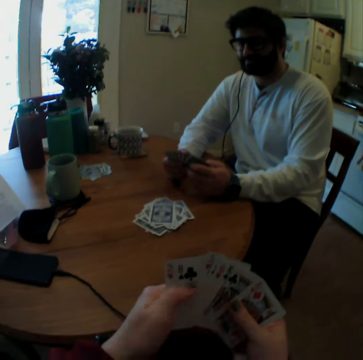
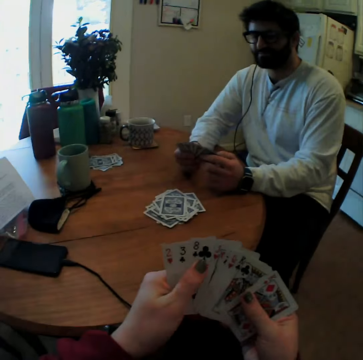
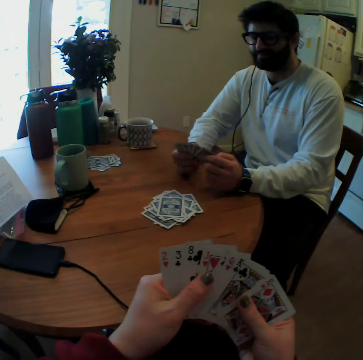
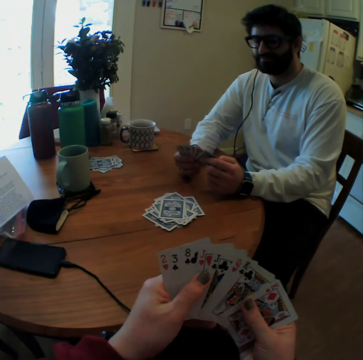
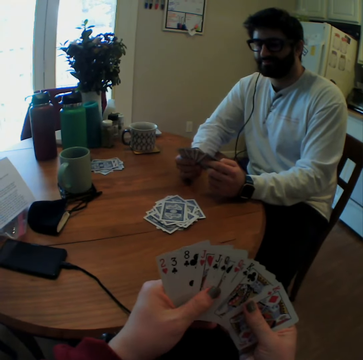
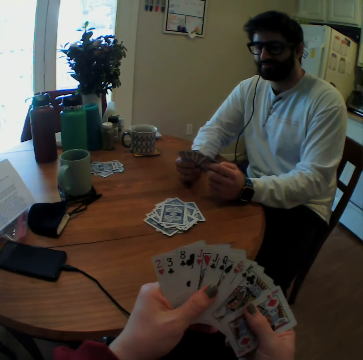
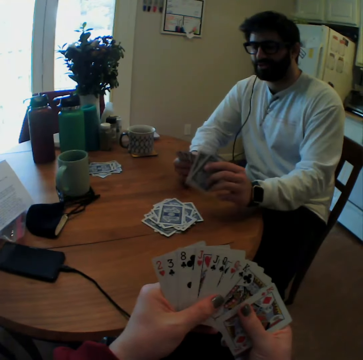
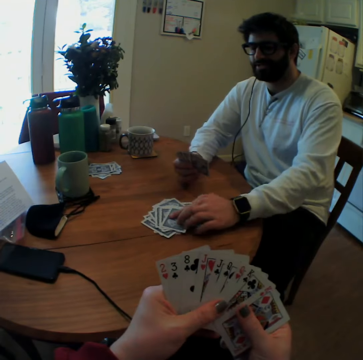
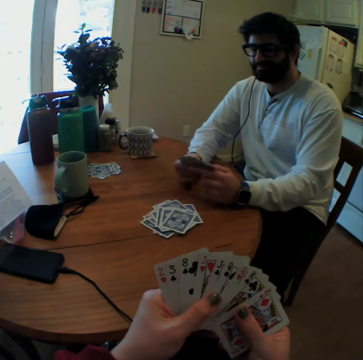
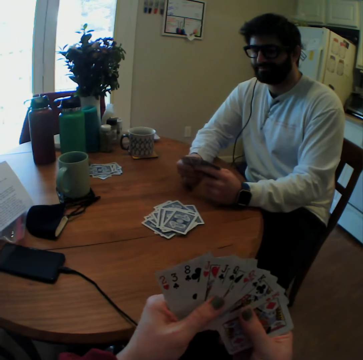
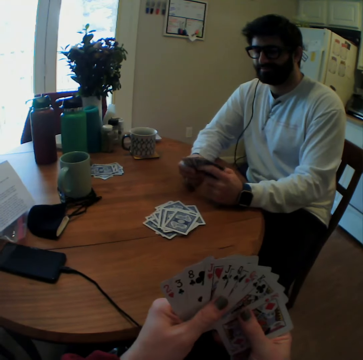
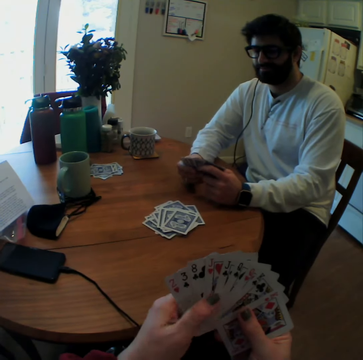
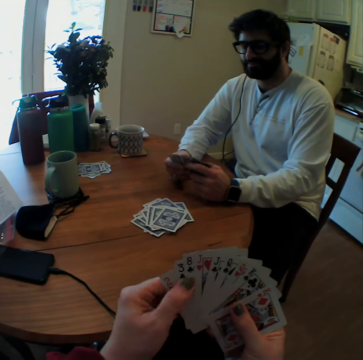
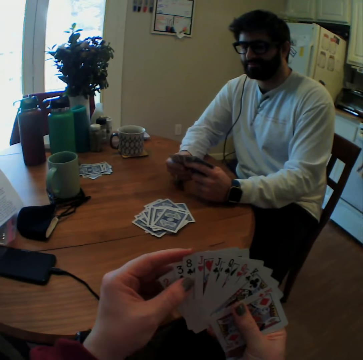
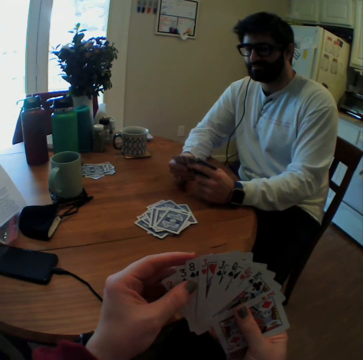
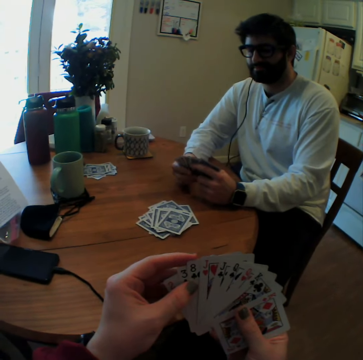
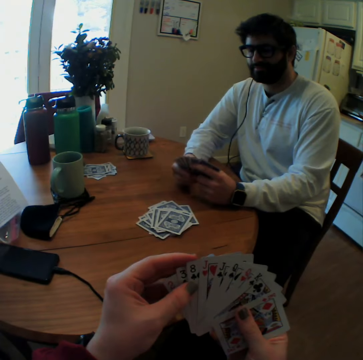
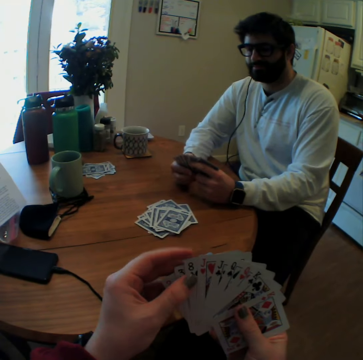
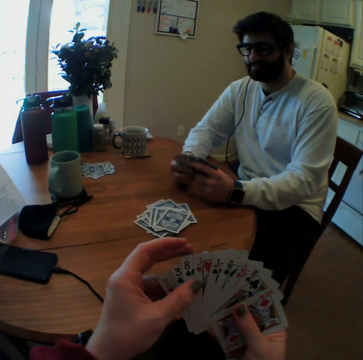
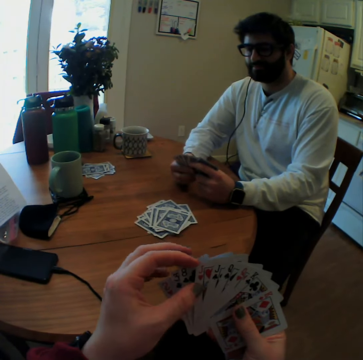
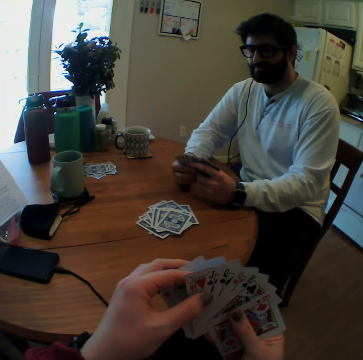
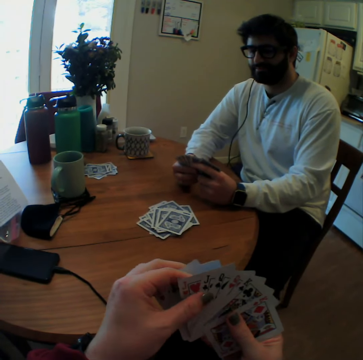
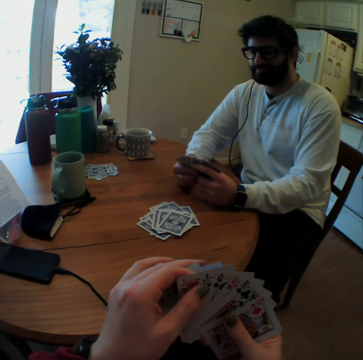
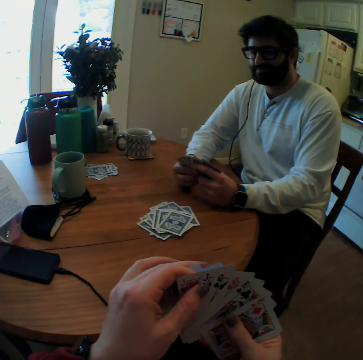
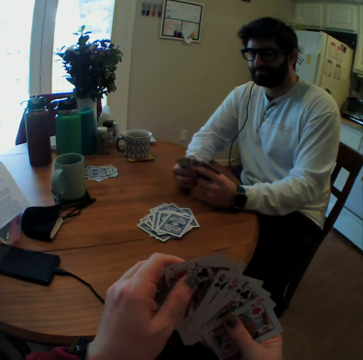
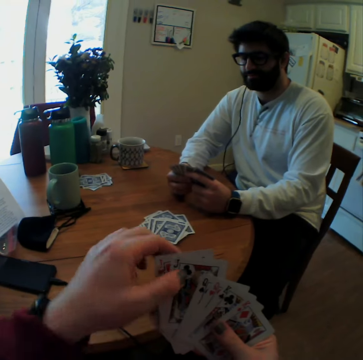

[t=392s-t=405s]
The camera wearer arranges playing cards. A man plays a card game with the camera wearer. The man puts cards on a table and smiles. The camera wearer looks on the playing card.

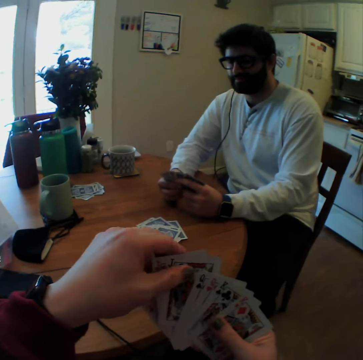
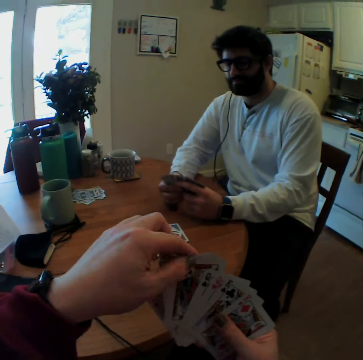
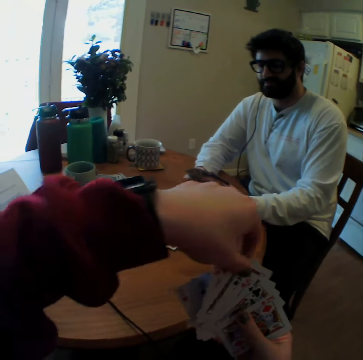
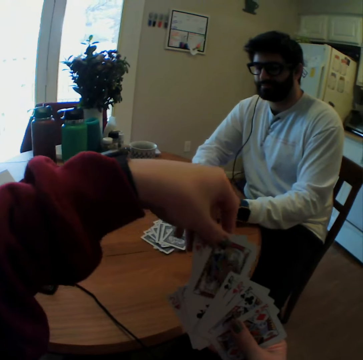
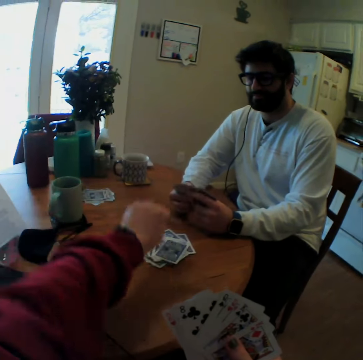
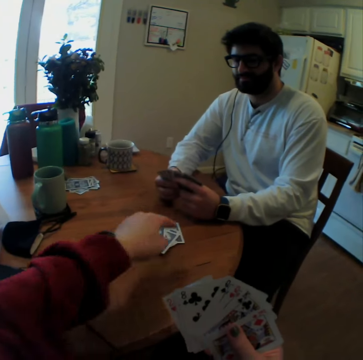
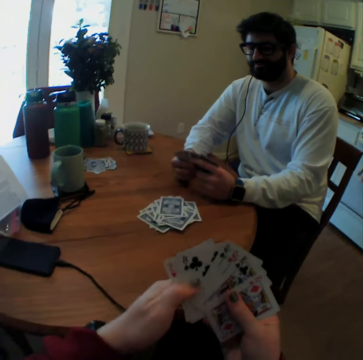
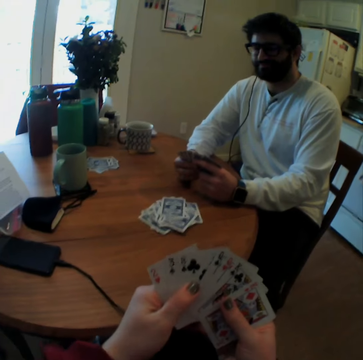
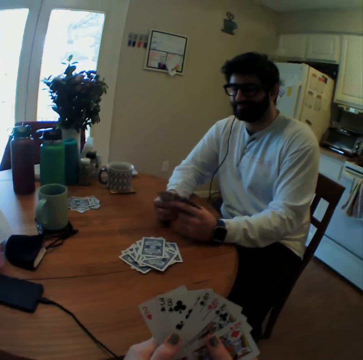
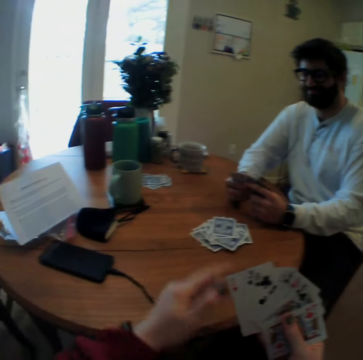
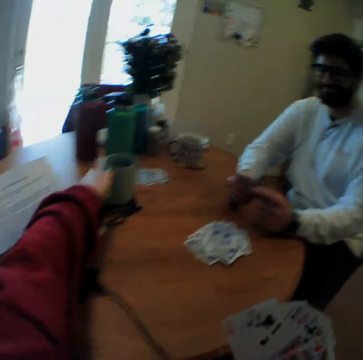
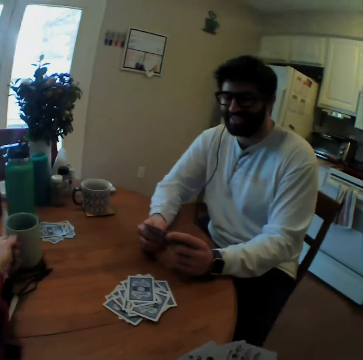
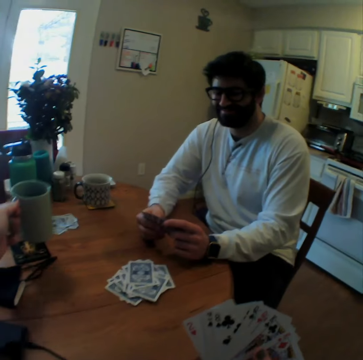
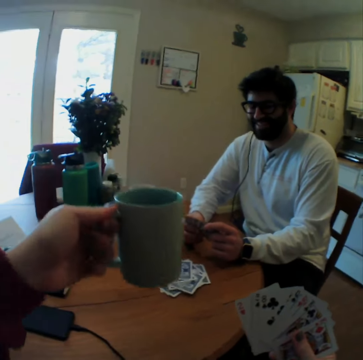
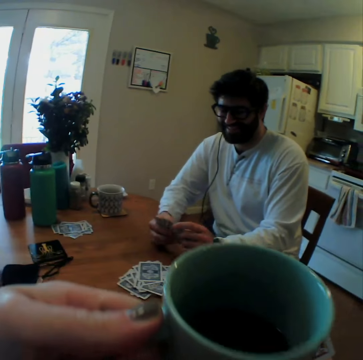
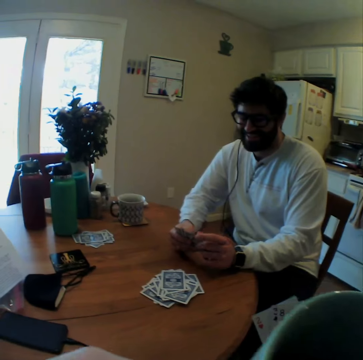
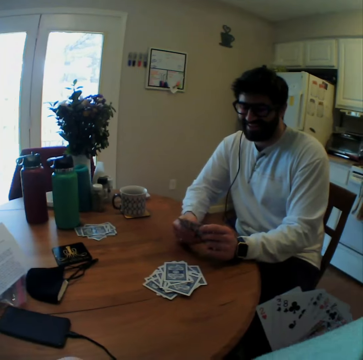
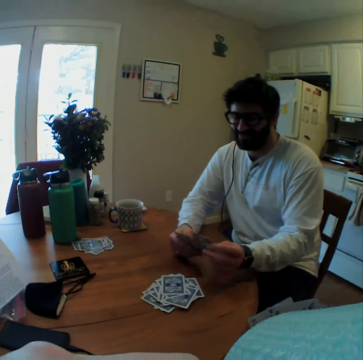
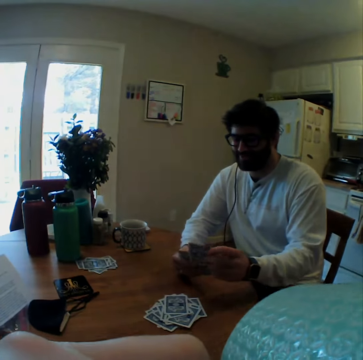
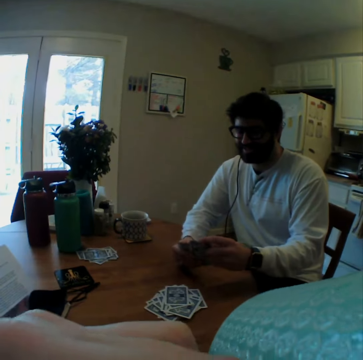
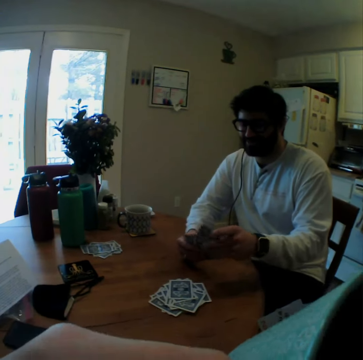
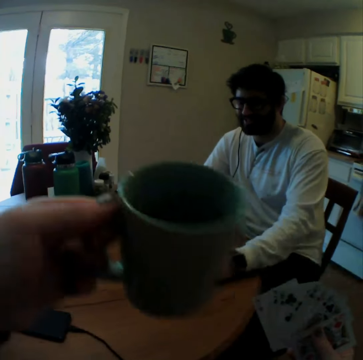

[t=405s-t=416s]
The camera wearer plays a card game with a man. They put cards on a table. They take a cup on the table. They sip a drink from the cup.

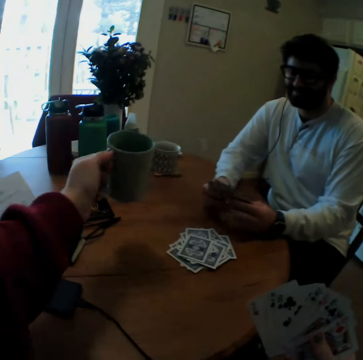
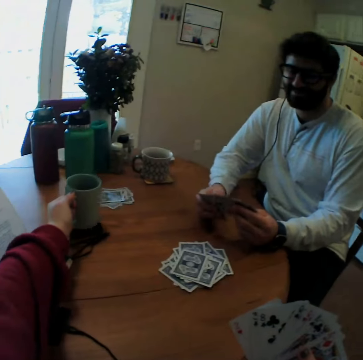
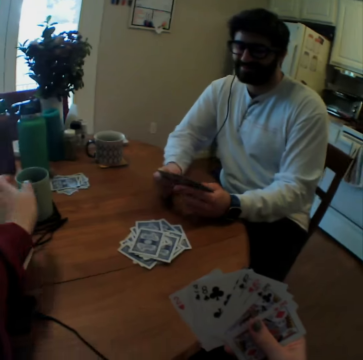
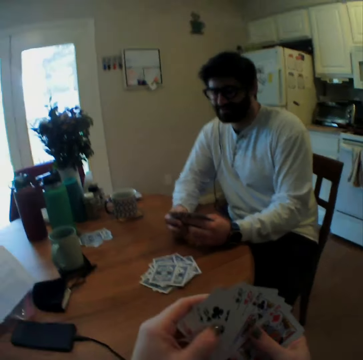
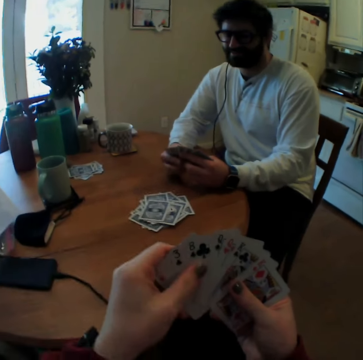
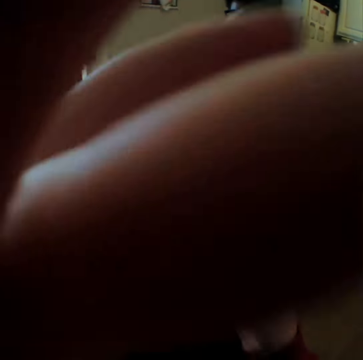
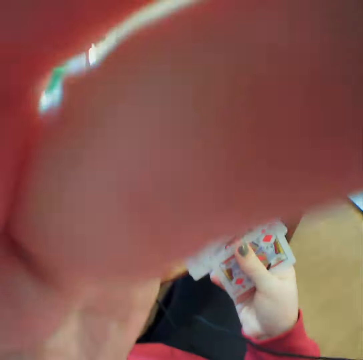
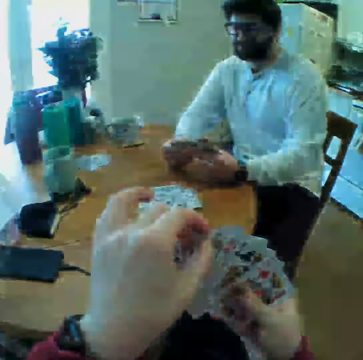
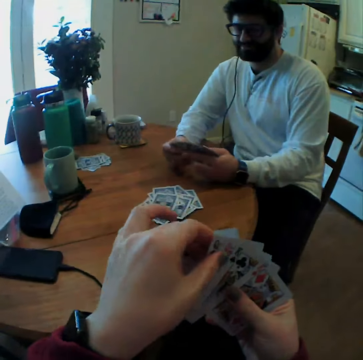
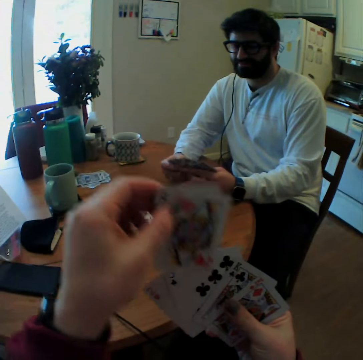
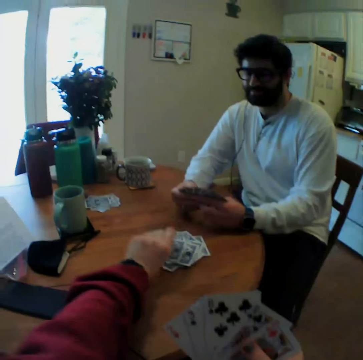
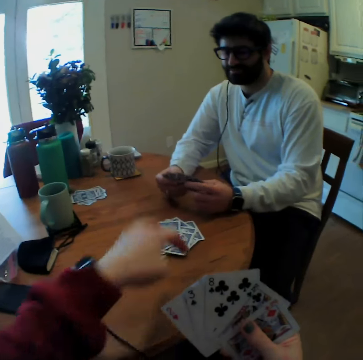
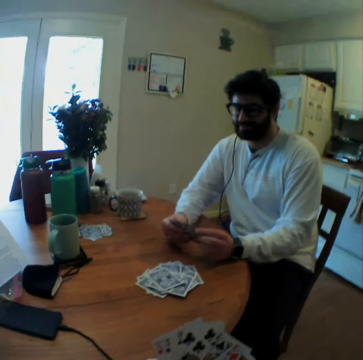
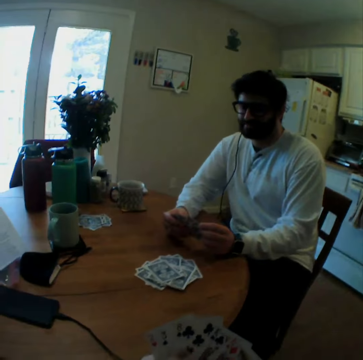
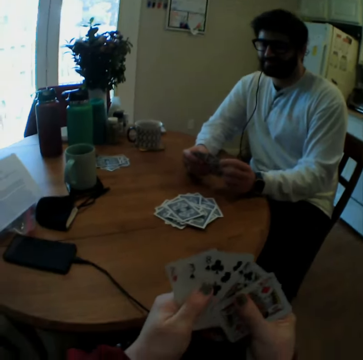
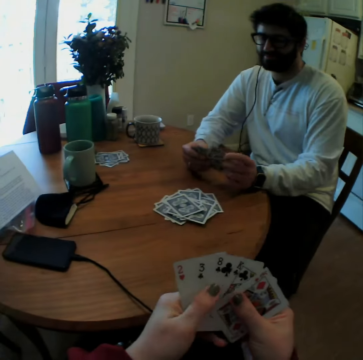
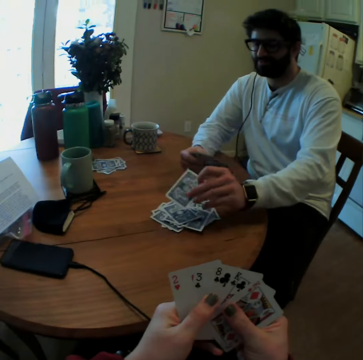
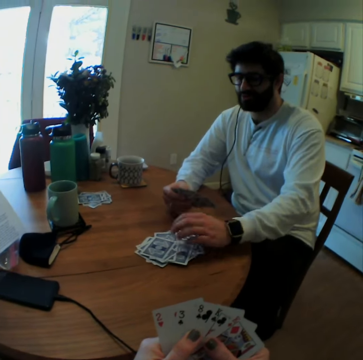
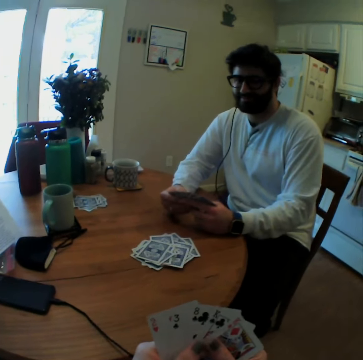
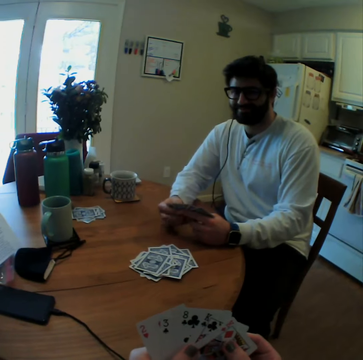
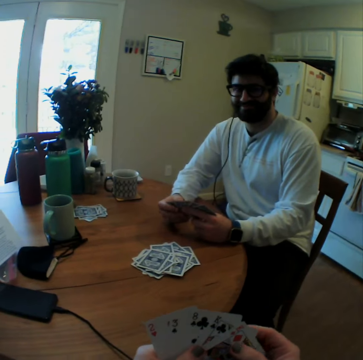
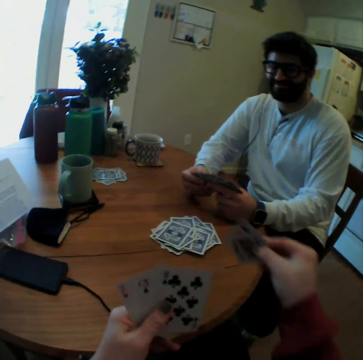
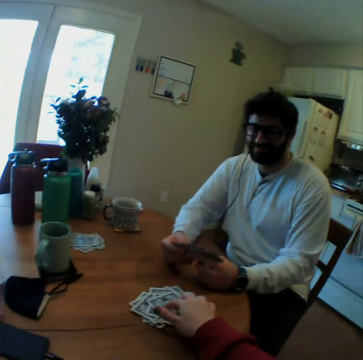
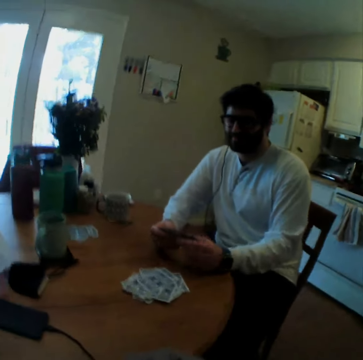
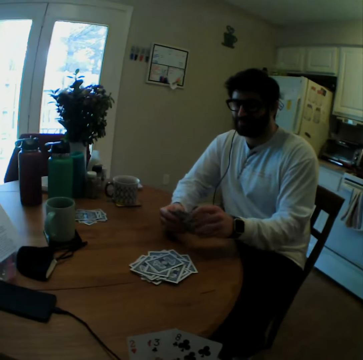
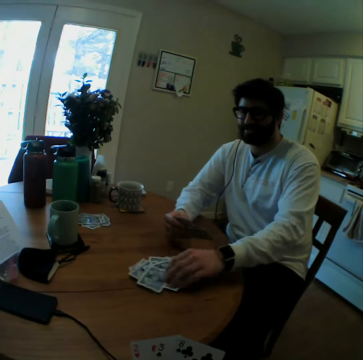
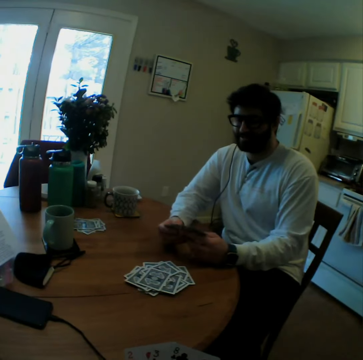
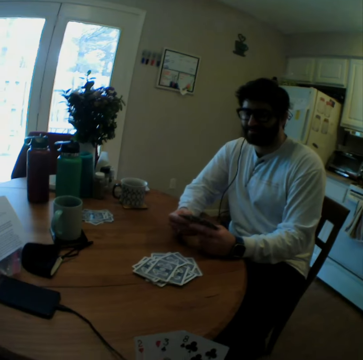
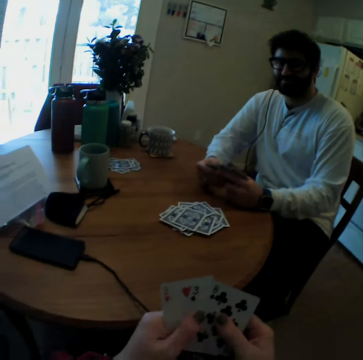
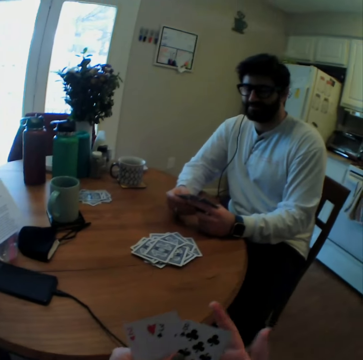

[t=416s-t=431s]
A man plays a card game with the camera wearer. The camera wearer clears her throat. She puts a cup on a table. She arranges playing cards. She touches the head camera. She touches her face. She puts the hand down. She arranges playing cards. The man arranges playing cards. The camera wearer plays a card game with the man. She puts a card on the table. The man plays a card game with the camera wearer. The man puts cards on the table and smiles. The camera wearer plays a card game. She puts a card on the table. The man plays a card game. The man puts cards on the table.
